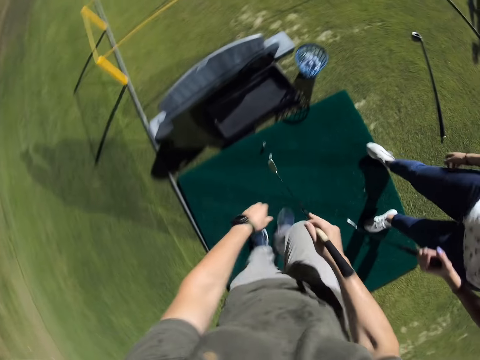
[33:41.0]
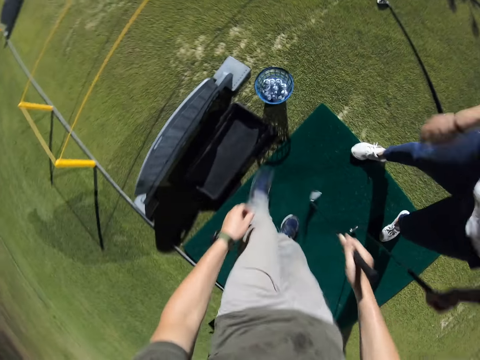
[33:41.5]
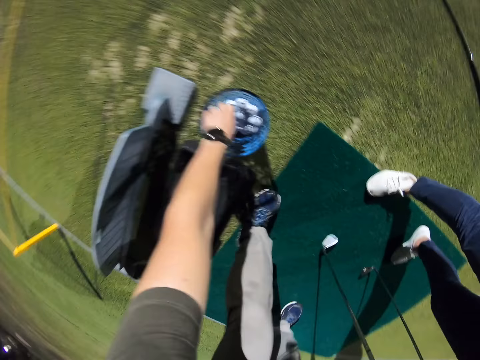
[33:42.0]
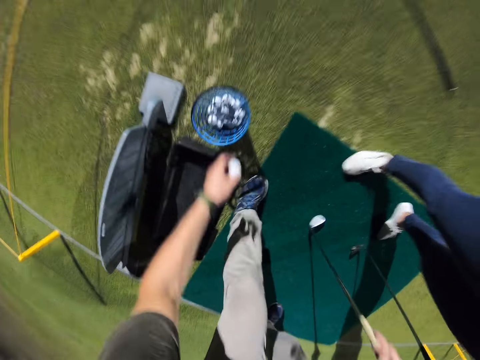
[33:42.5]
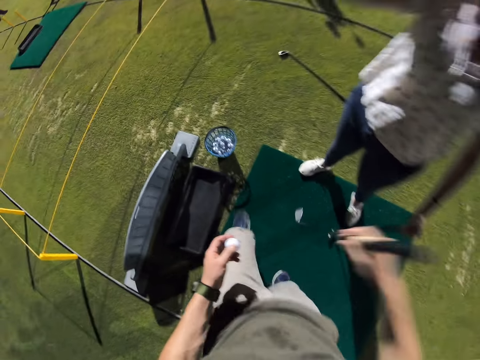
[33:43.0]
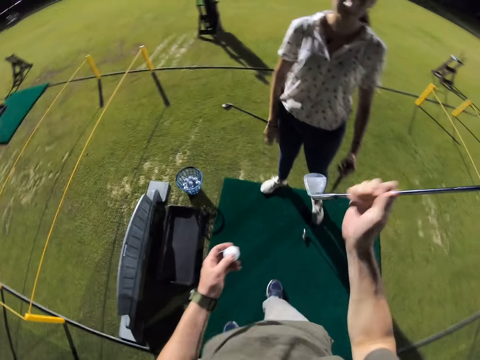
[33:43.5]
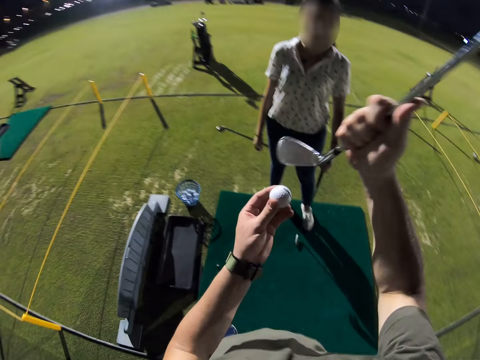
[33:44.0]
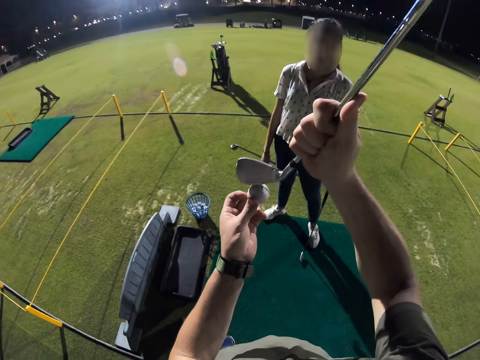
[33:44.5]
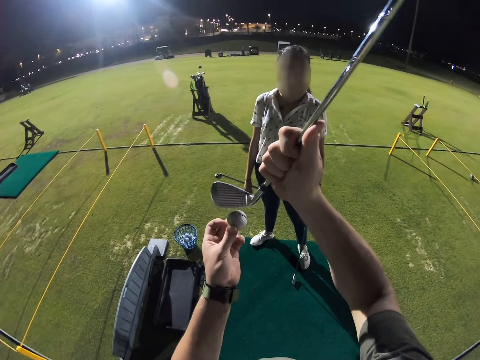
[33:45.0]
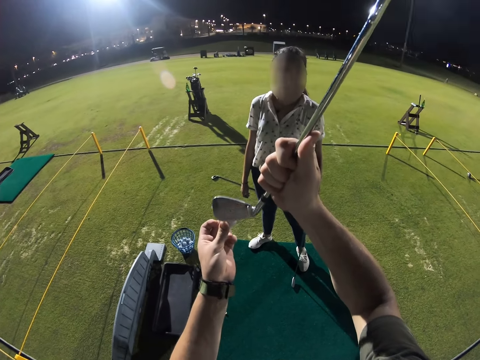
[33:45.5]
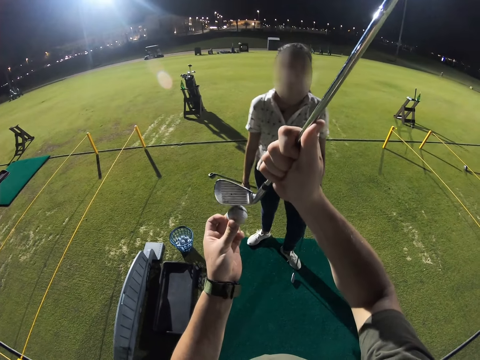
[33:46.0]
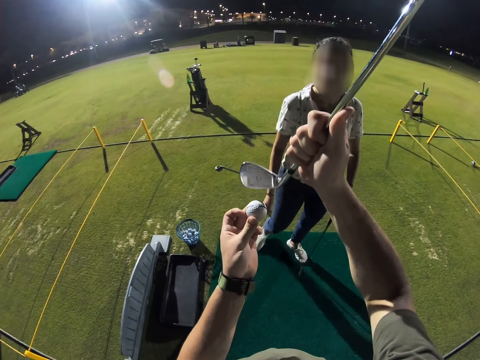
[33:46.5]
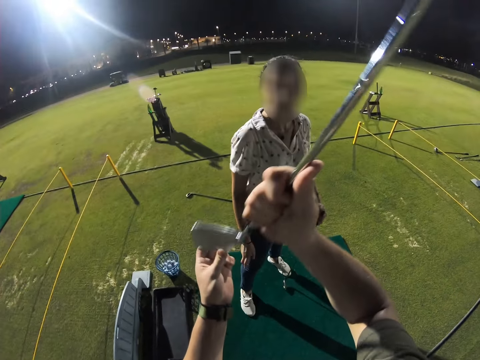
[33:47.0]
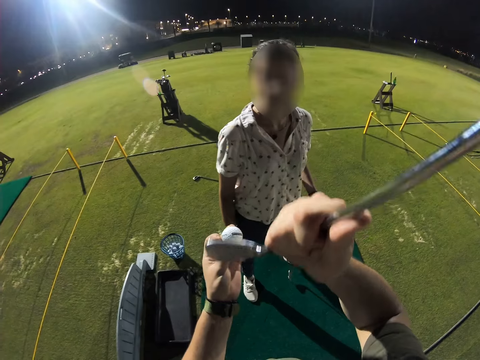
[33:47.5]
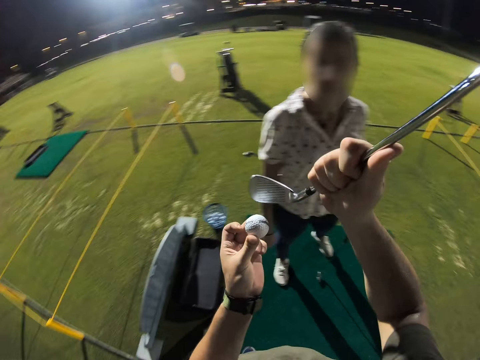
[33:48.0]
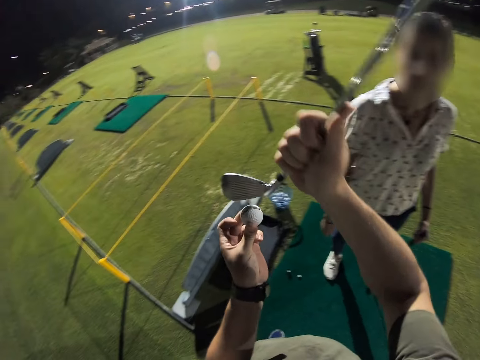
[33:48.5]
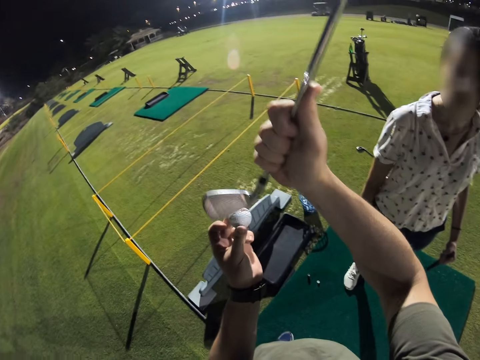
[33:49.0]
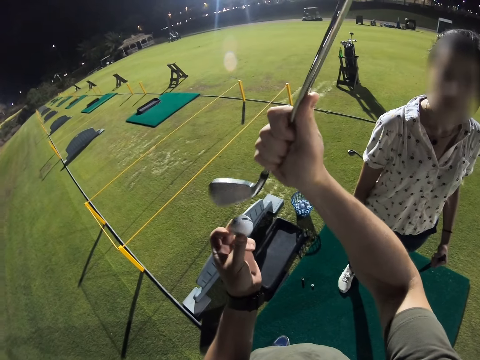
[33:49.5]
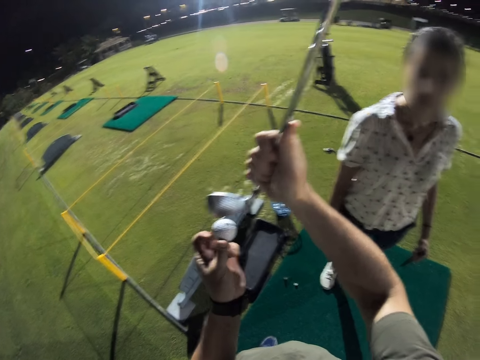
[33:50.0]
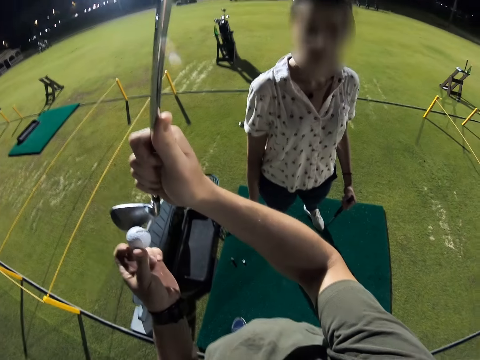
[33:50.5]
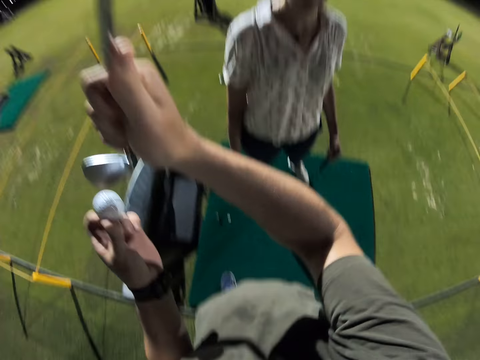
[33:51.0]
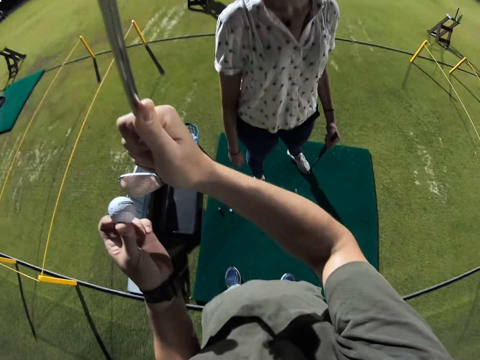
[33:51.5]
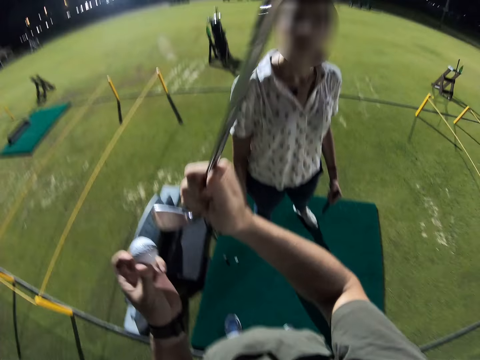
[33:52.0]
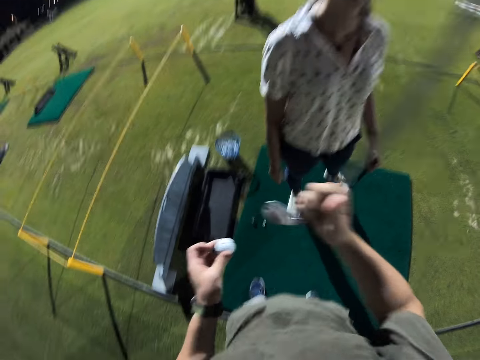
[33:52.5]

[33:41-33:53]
The camera wearer picks up a golf ball from a golf ball basket. They adjust the golf club using the right hand. They lift the golf ball using the left hand. They rub the golf ball using the golf club face. A woman moves closer to the camera wearer. The camera wearer converses with the woman.

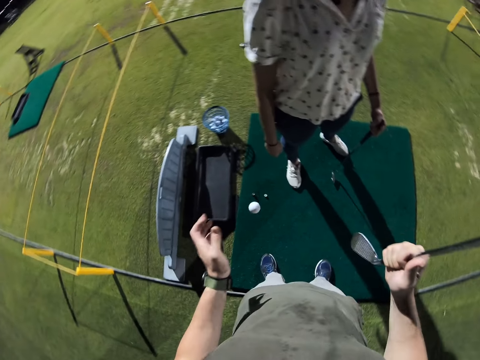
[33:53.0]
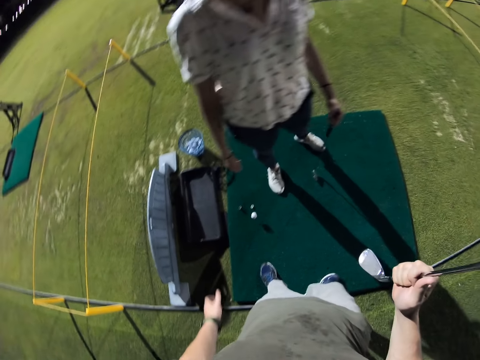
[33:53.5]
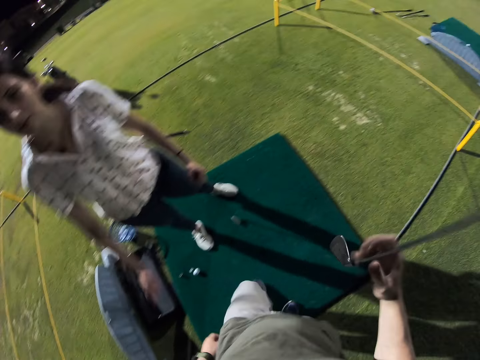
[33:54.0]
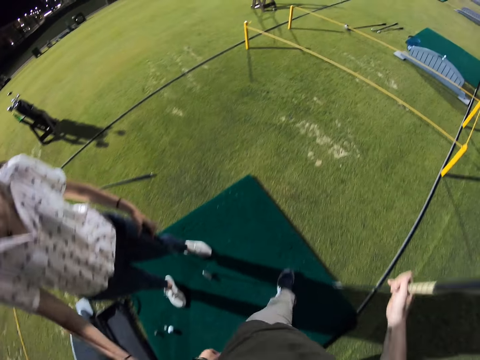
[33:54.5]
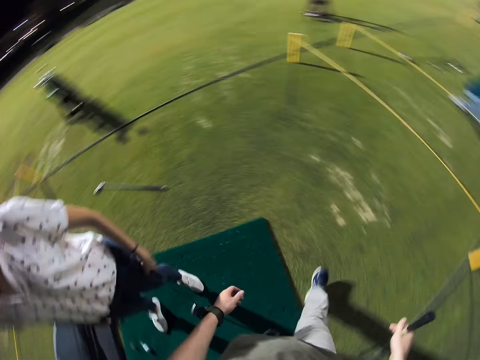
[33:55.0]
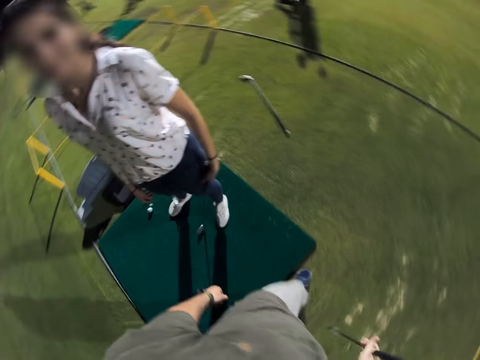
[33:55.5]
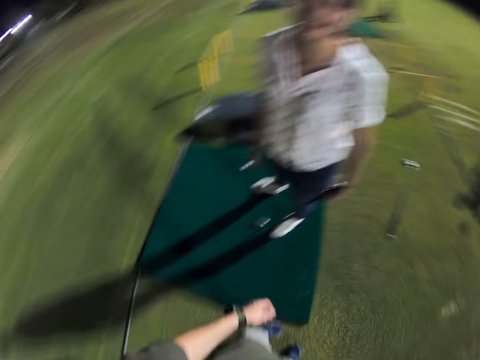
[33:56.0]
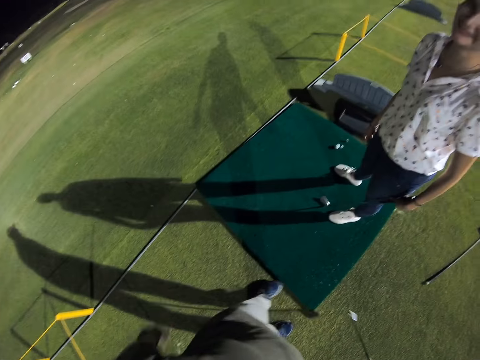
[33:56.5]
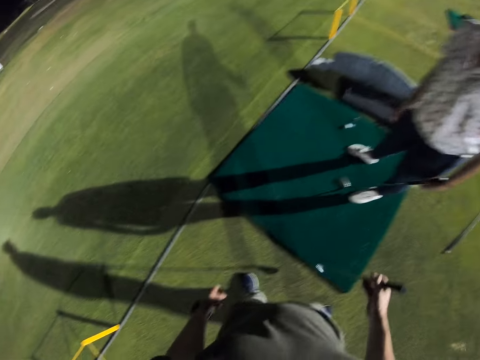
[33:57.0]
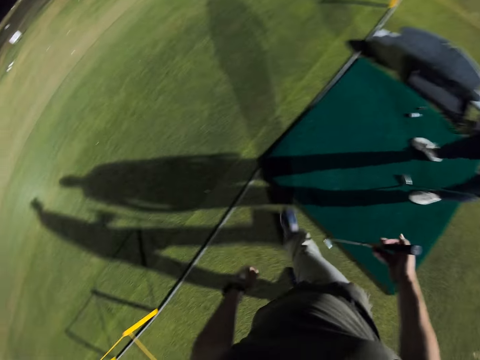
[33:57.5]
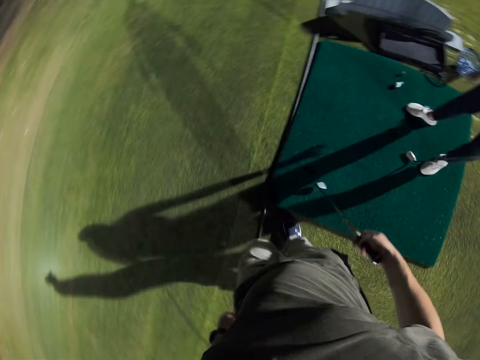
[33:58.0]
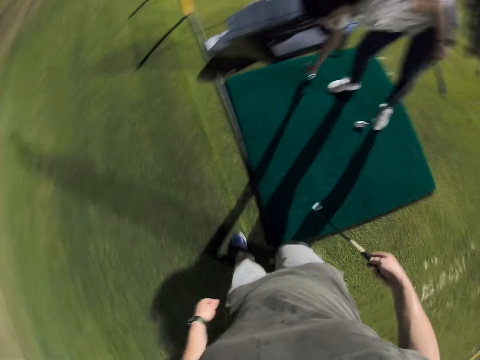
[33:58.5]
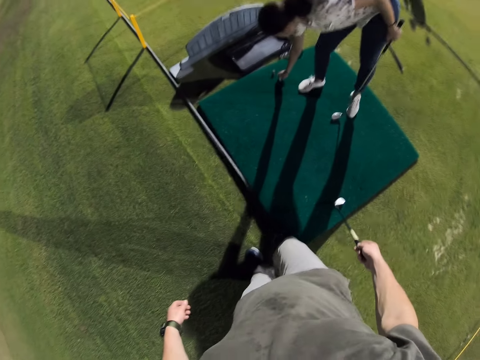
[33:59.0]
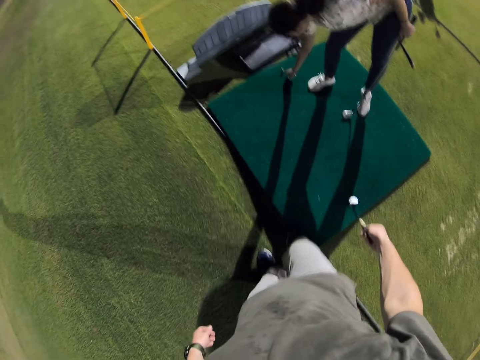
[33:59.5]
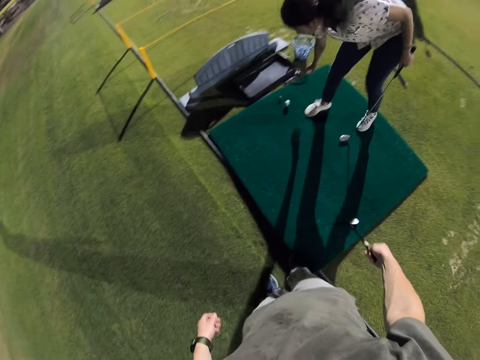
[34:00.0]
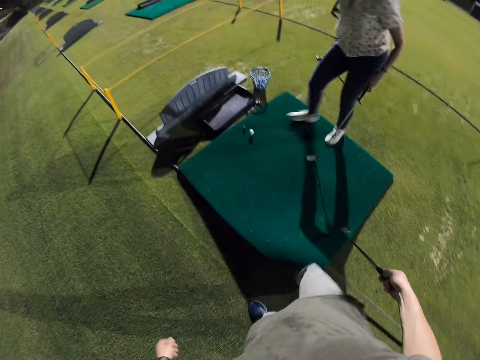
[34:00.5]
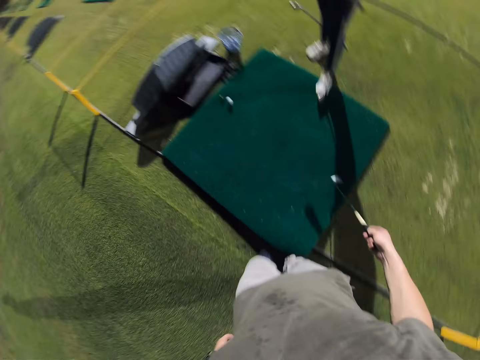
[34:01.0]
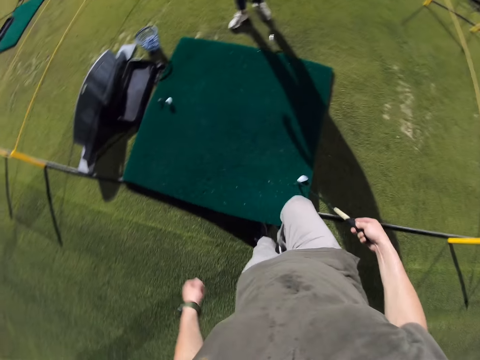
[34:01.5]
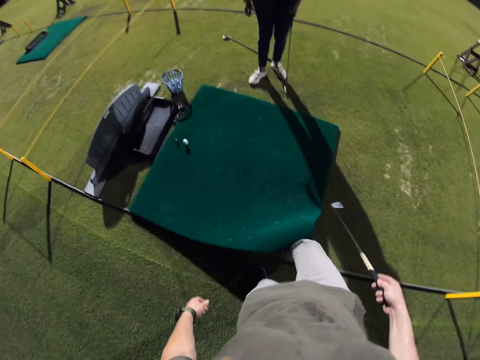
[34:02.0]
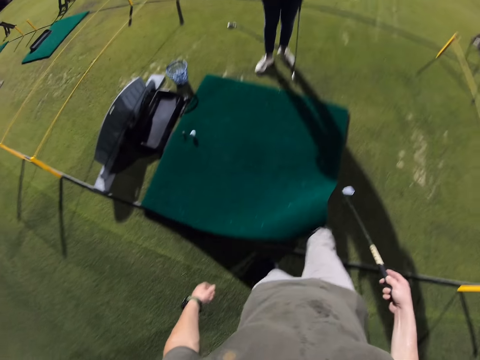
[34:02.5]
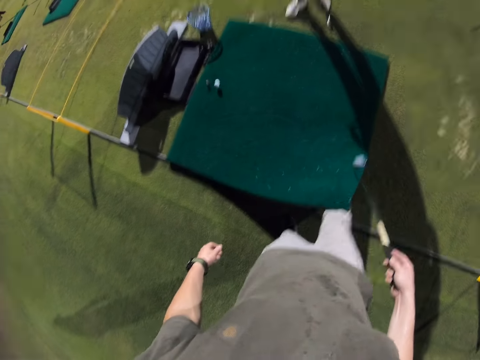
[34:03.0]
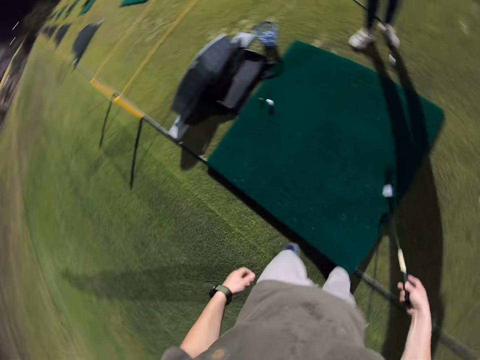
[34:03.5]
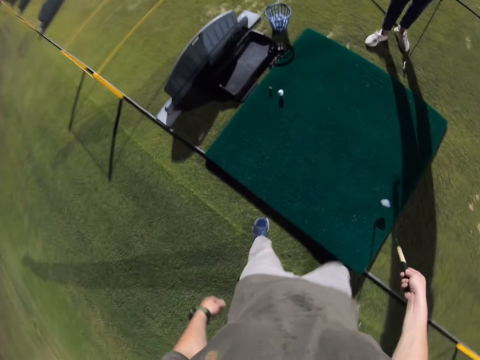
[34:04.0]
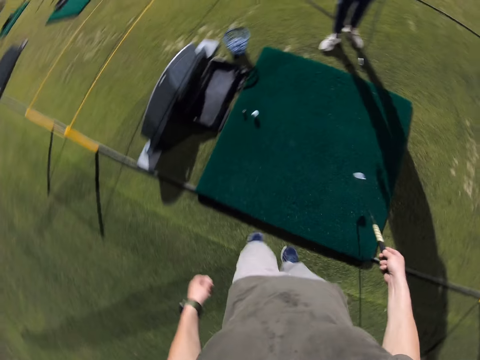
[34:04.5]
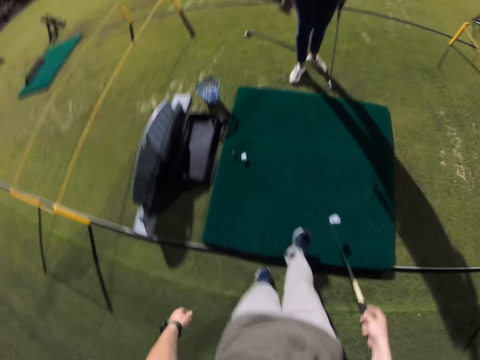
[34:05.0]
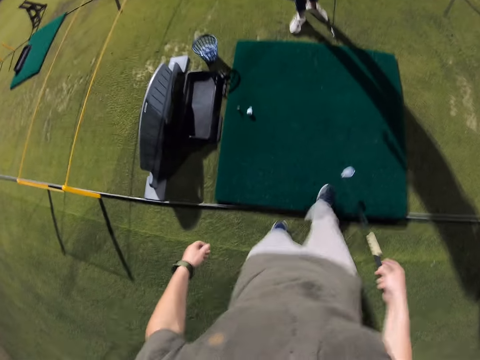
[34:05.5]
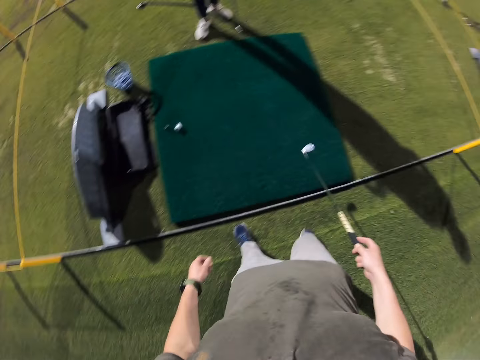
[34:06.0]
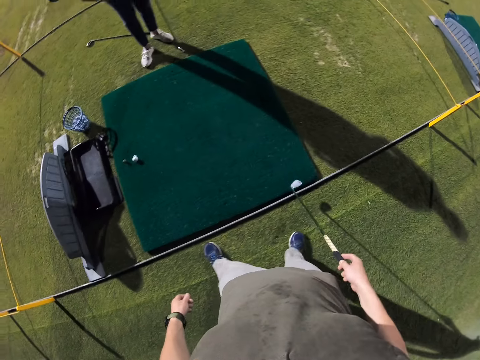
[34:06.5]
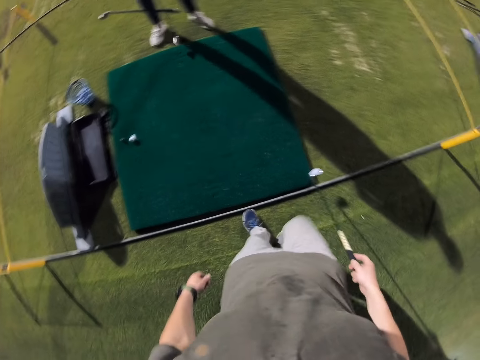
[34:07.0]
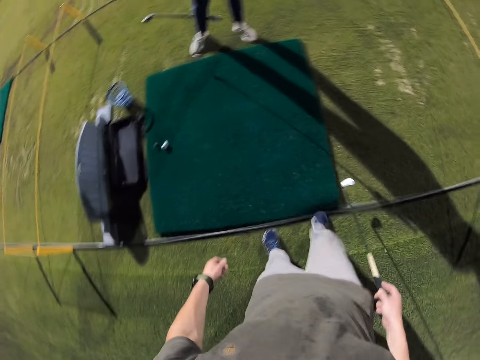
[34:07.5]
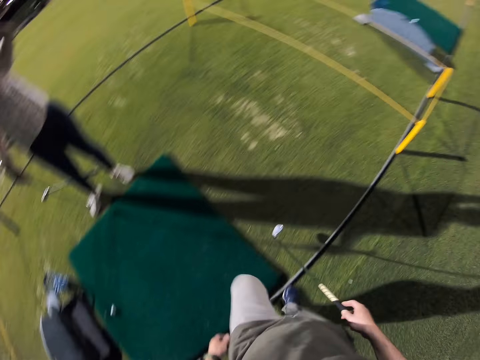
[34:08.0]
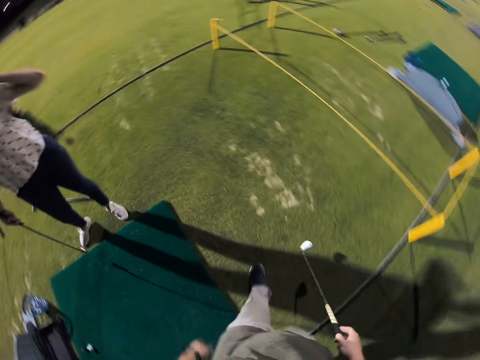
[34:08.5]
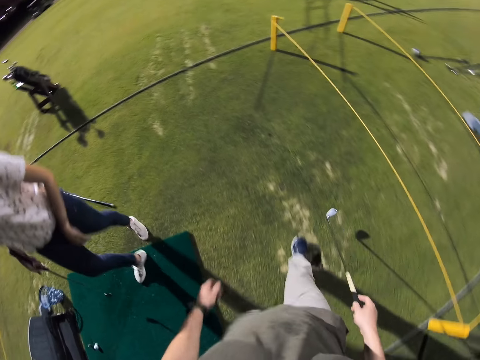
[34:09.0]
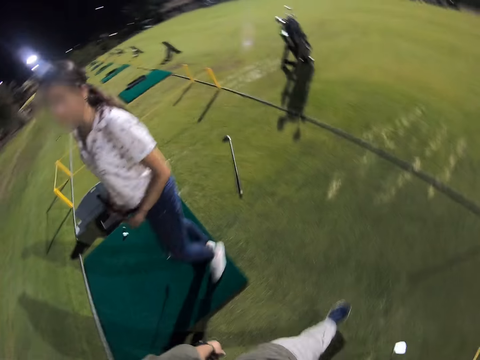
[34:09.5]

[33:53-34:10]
The camera wearer drops the golf ball down. They walk out of the golf training mat. They turn around toward a woman. They walk around the golf training mat. They turn right. The woman sets the golf ball on a golf ball stand. The camera wearer adjusts the golf training mat using the right leg. The woman moves out of the training mat. The camera wearer walks around in the field and looks left.
